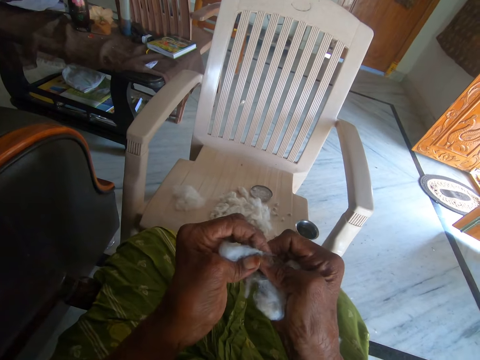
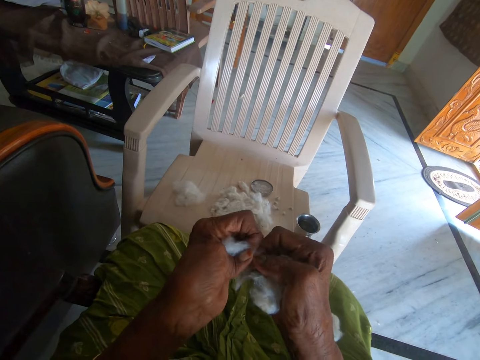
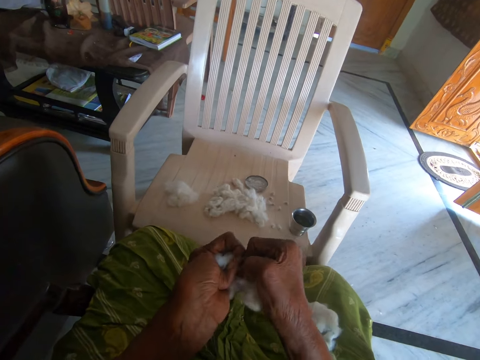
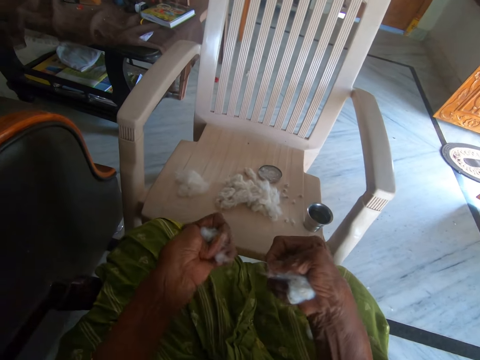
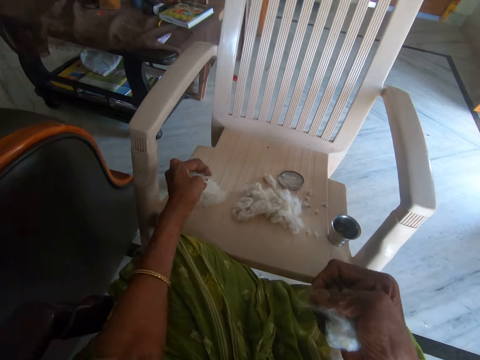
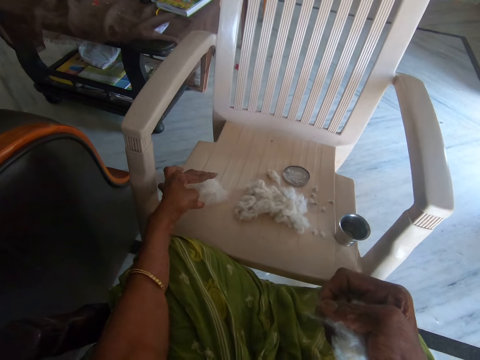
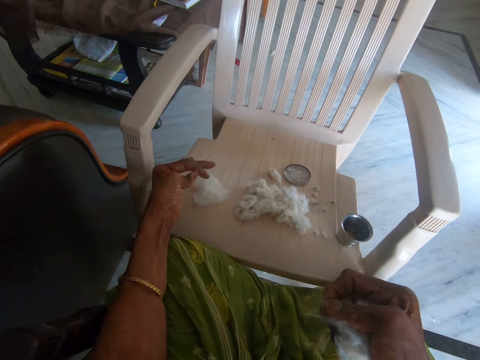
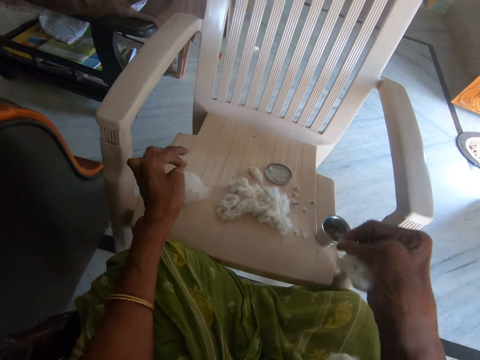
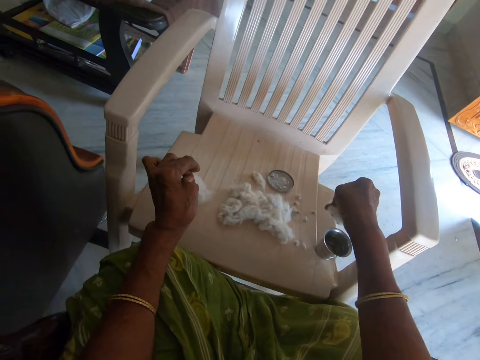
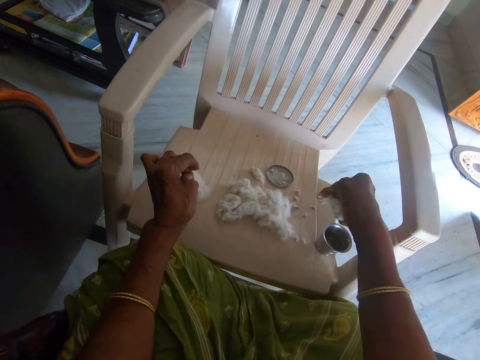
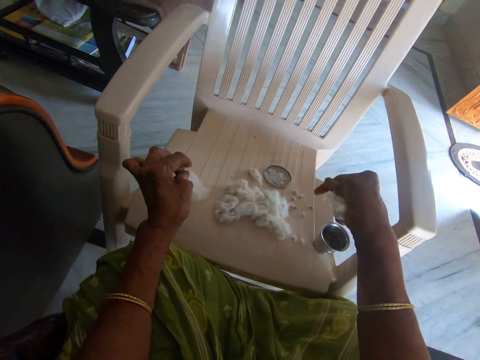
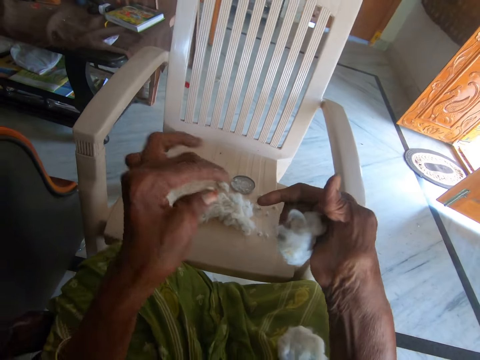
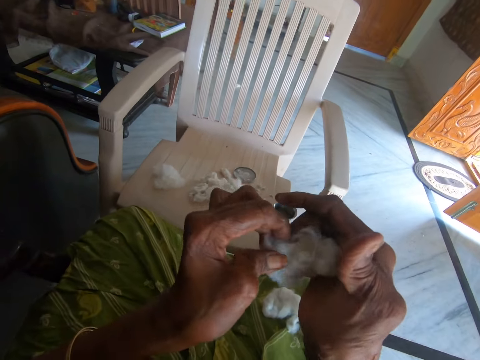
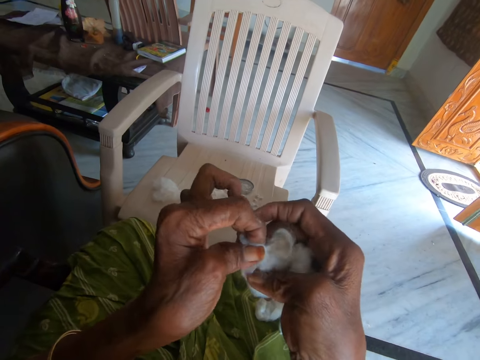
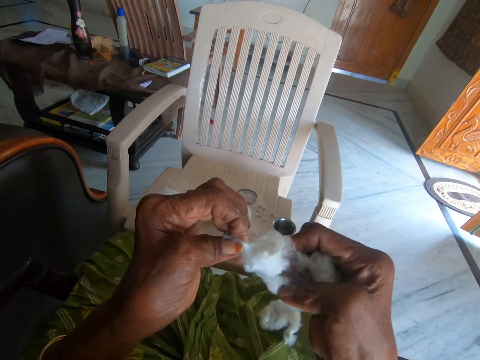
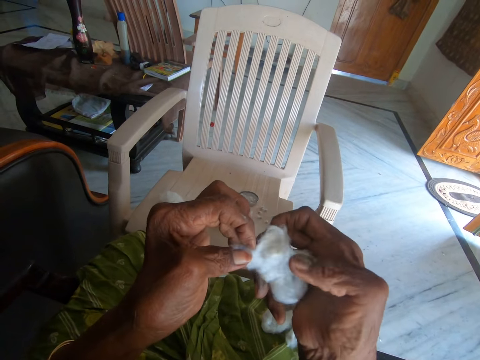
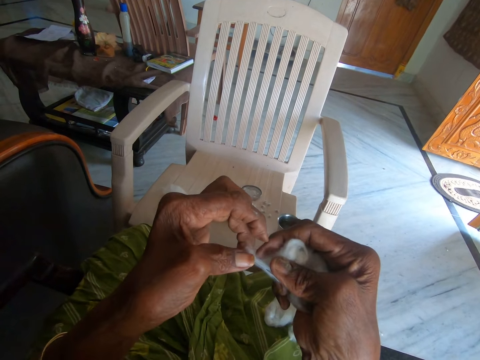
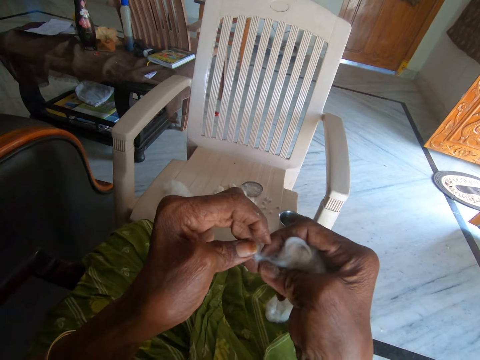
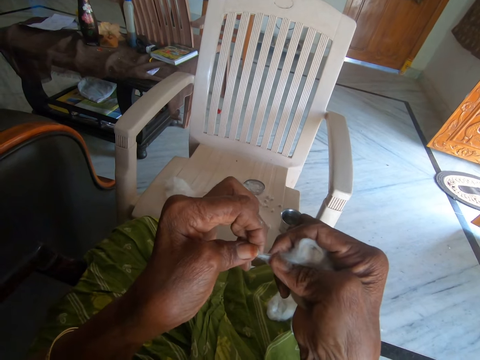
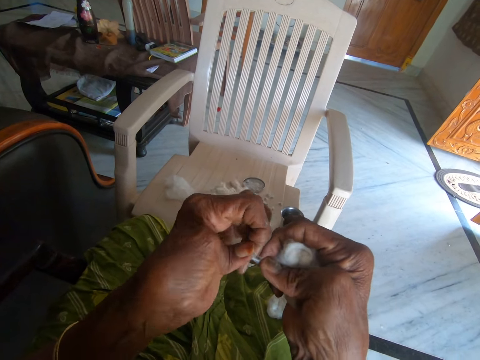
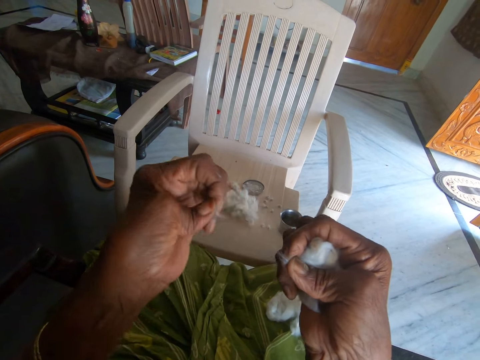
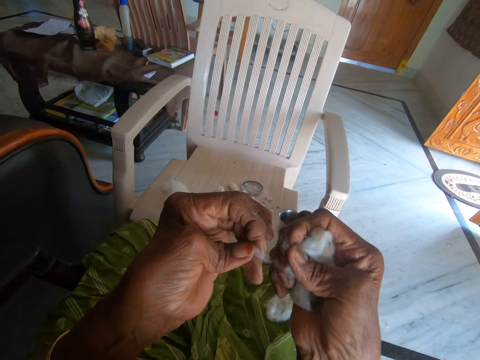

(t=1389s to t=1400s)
The camera wearer drops the separated cotton on the chair with her left hand. She drops another part of the cotton on the chair with her right hand. She spreads a piece of cotton fiber. She separates the cotton with her hands.

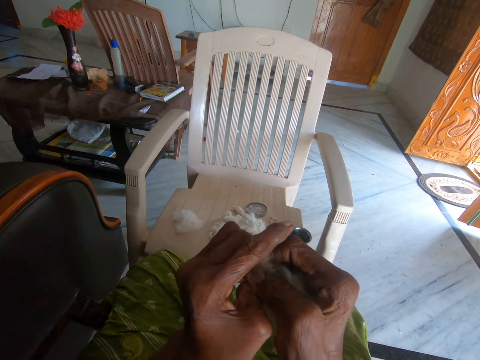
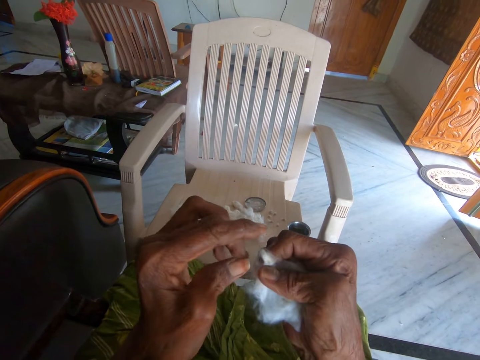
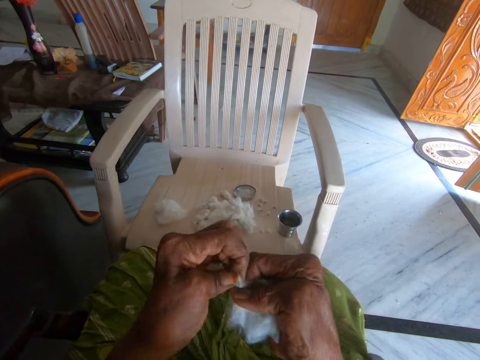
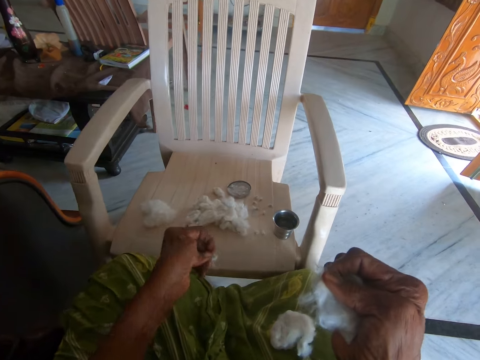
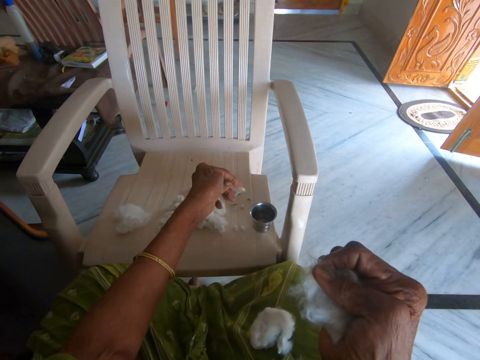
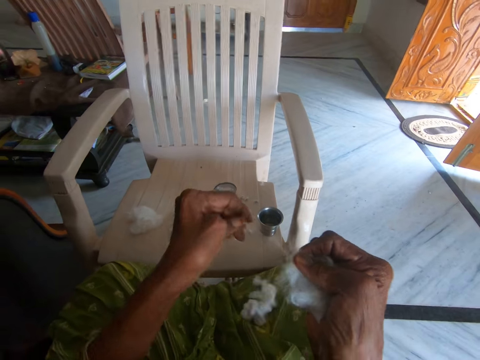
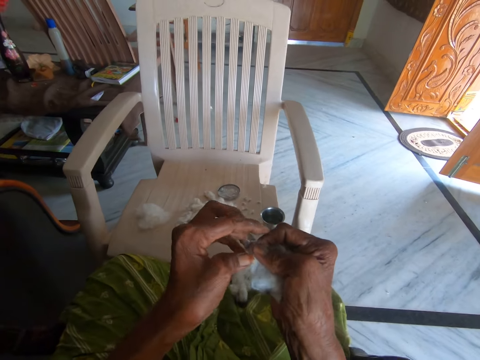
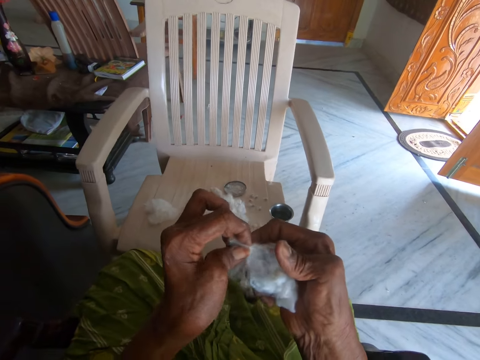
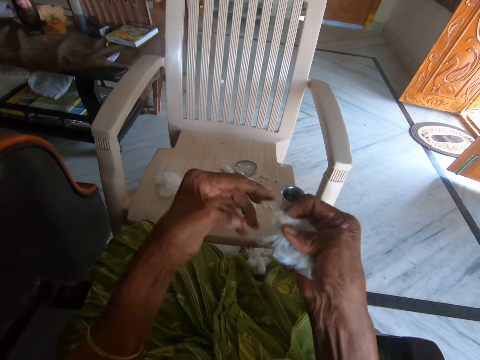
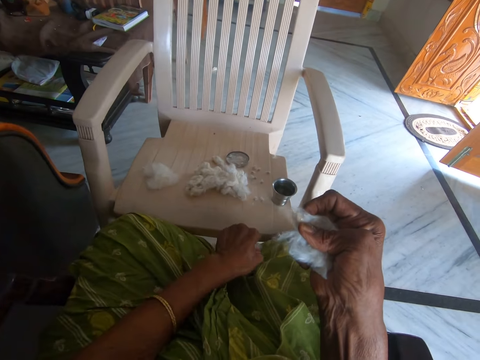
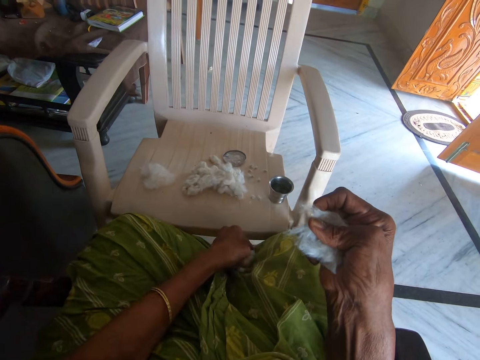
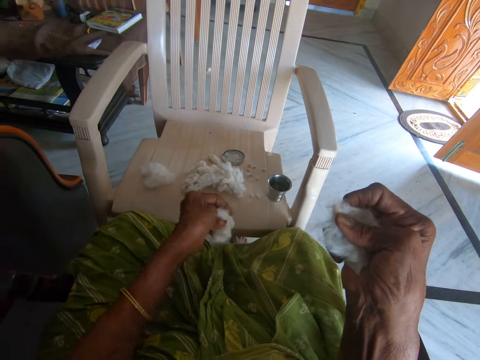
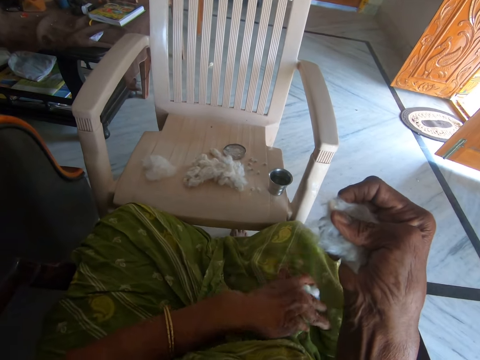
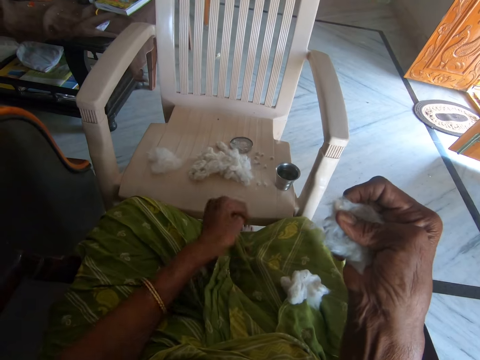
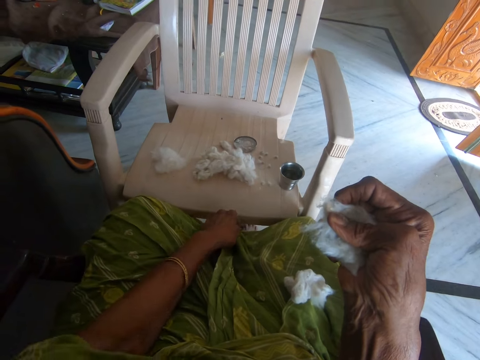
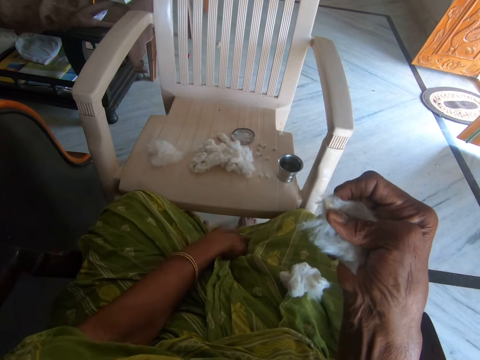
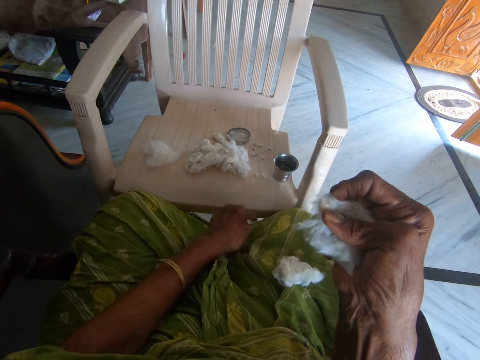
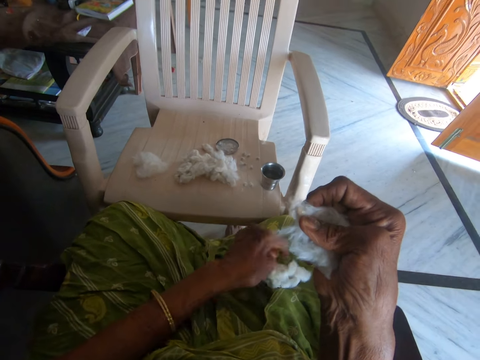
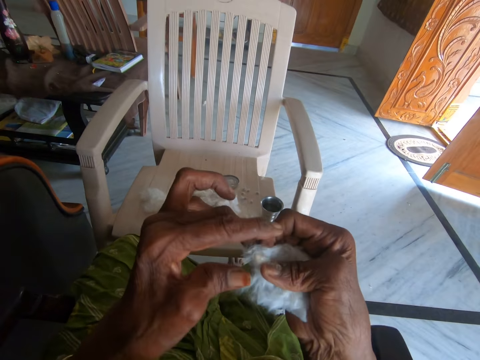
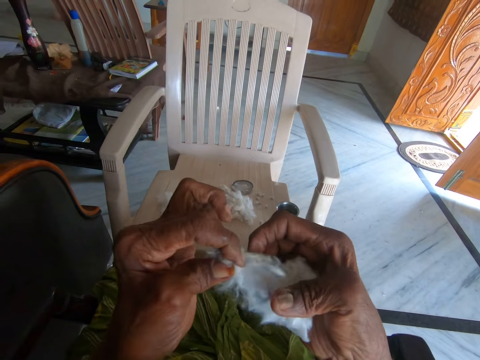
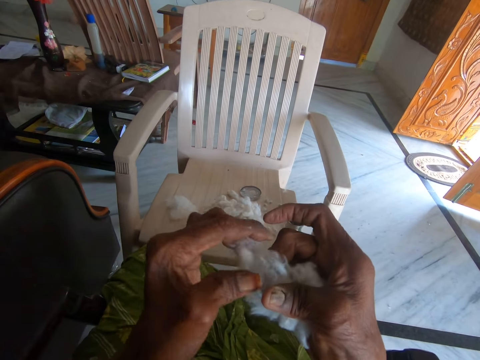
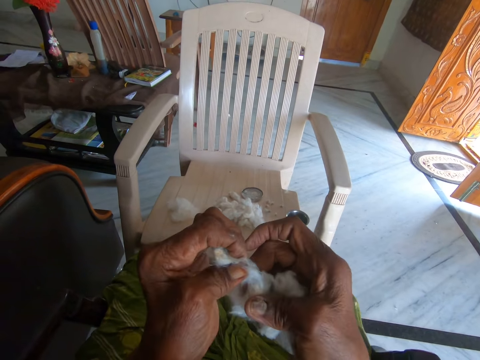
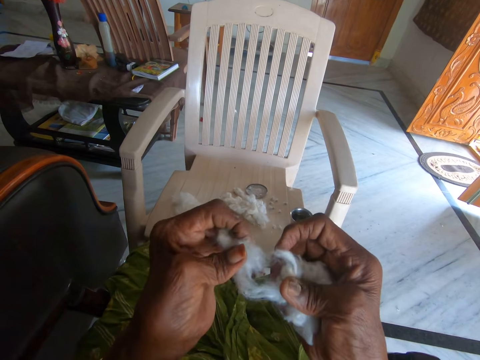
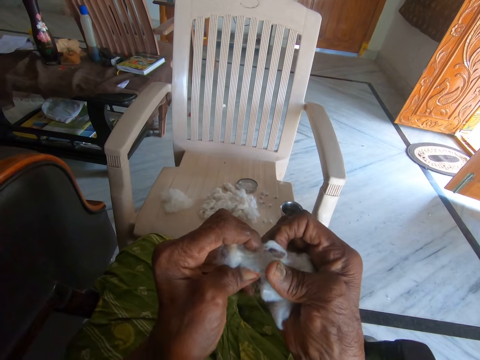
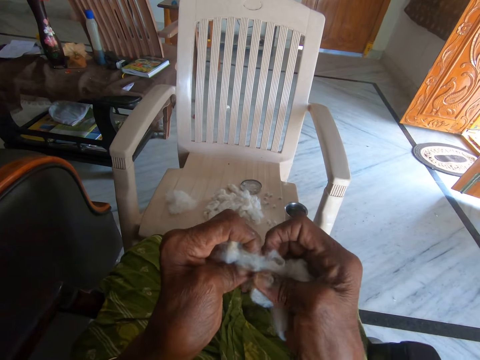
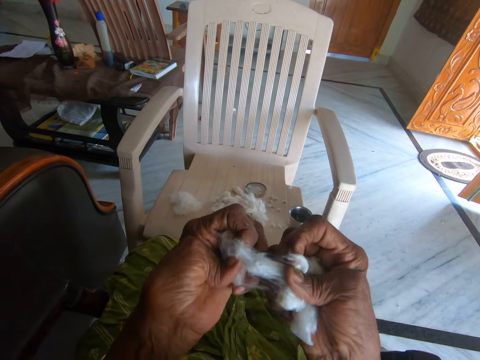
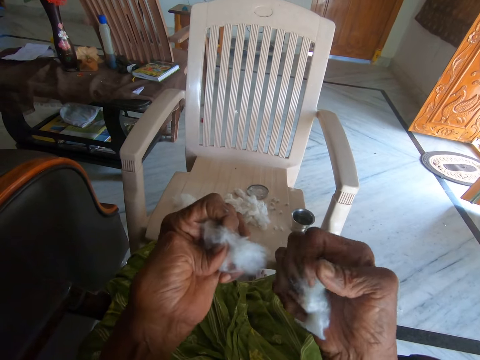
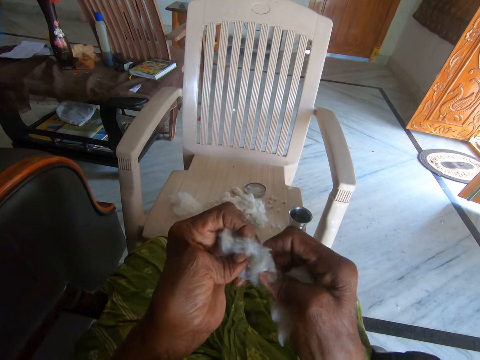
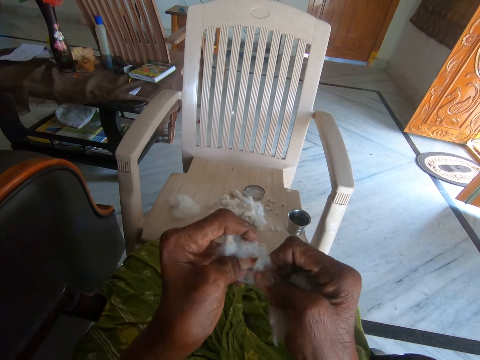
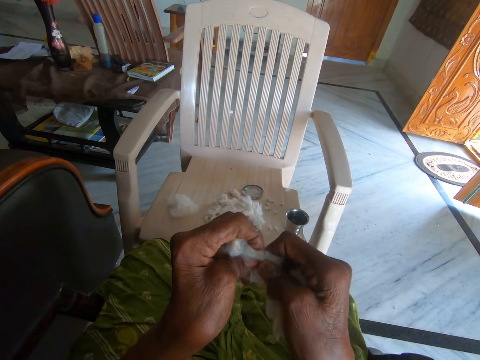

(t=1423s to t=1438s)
The camera wearer drops another part of the cotton on the chair with her left hand. She removes a thick part from the cotton fiber. She separates the cotton with her hands. She moves another cotton on her lap with her left hand. She takes a piece of cotton from her lap and puts the piece of cotton closer. She holds her piece of cloth. She adjusts the cloth with her left hand. She separates the cotton with her hands. She spreads a piece of cotton fiber.
